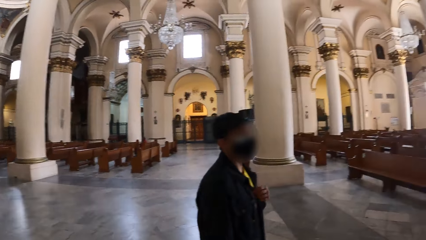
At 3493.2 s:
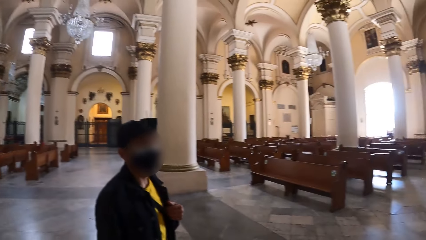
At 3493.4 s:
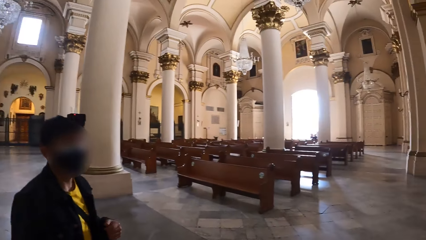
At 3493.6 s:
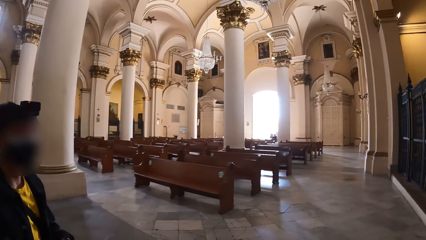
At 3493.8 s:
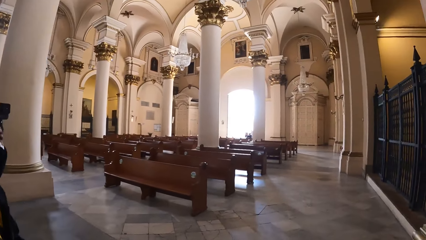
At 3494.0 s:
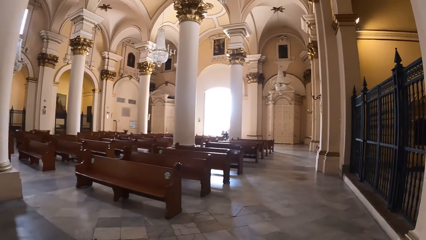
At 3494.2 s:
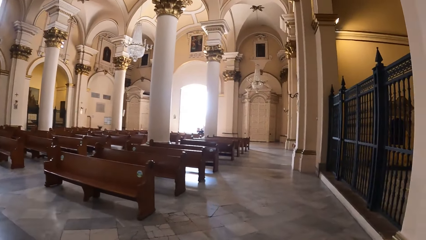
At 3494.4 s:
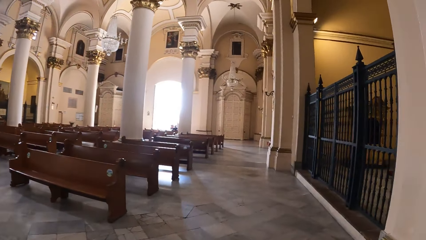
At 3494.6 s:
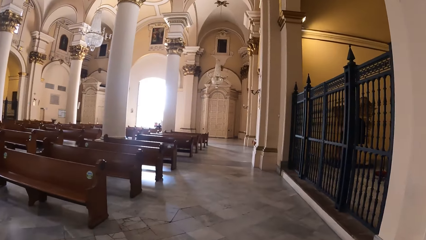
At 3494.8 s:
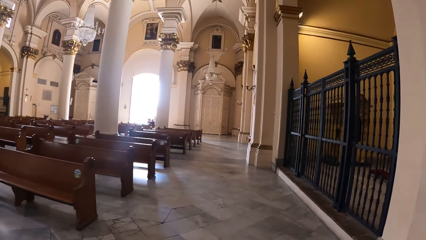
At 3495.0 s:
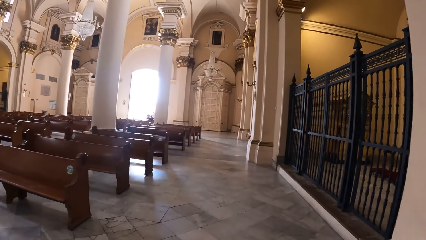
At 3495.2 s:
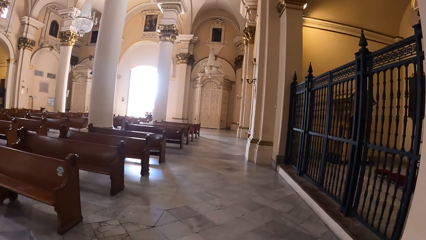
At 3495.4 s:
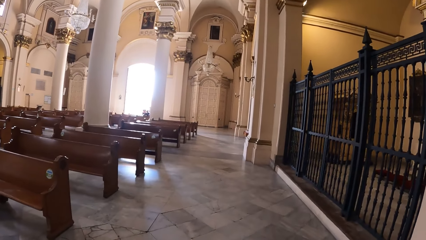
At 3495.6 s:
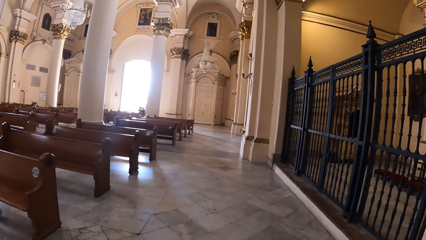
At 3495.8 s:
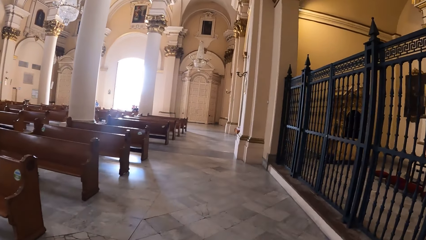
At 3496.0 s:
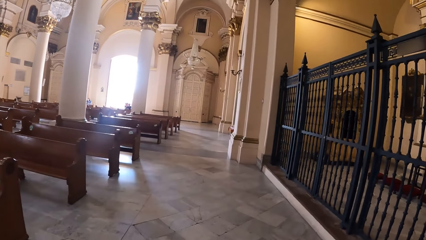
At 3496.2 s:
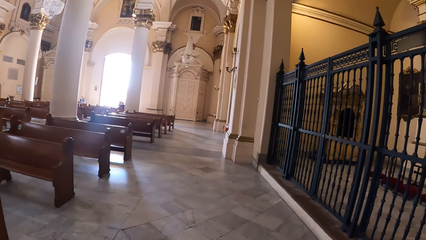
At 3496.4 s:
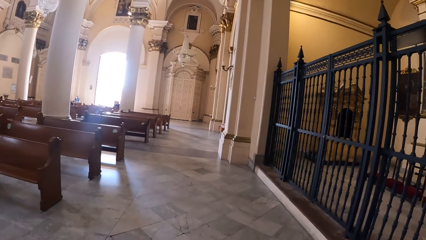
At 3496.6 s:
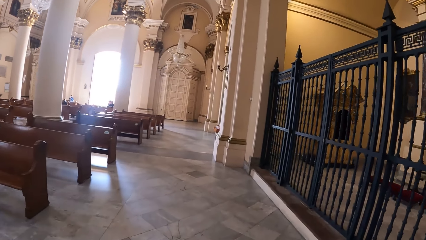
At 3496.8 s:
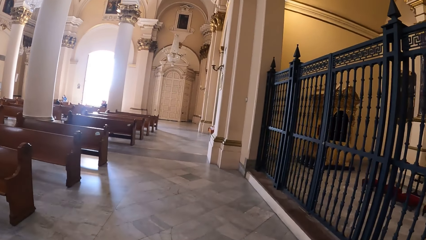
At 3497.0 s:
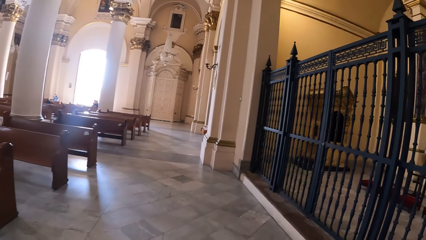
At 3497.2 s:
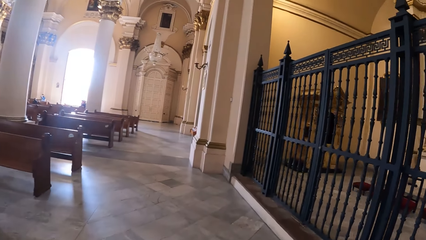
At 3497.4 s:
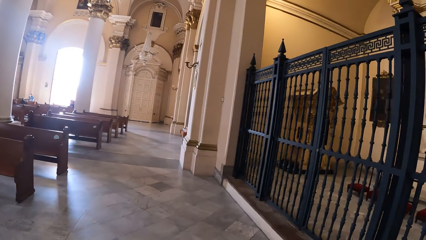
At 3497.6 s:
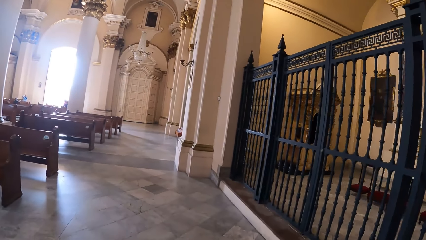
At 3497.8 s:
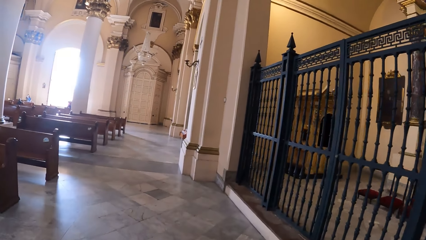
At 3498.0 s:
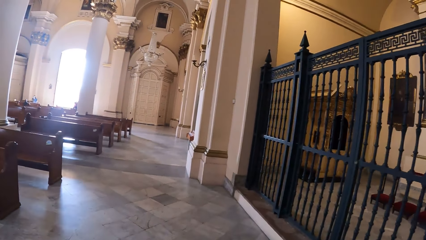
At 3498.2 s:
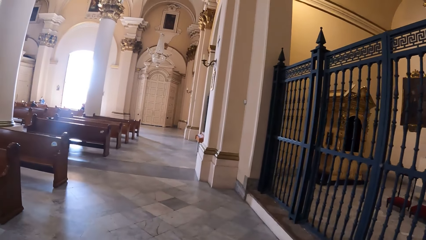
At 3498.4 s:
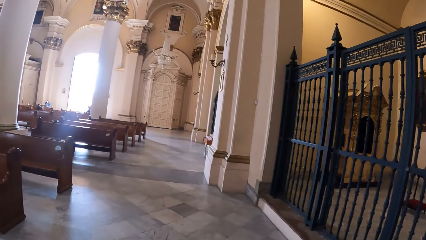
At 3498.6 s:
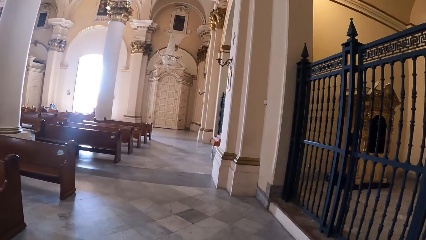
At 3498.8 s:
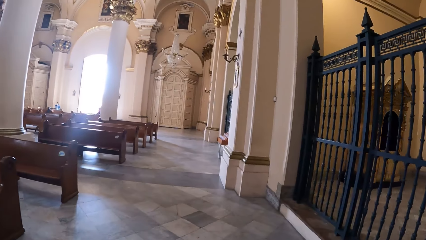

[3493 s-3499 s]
The camera wearer and the man walk outside the church.

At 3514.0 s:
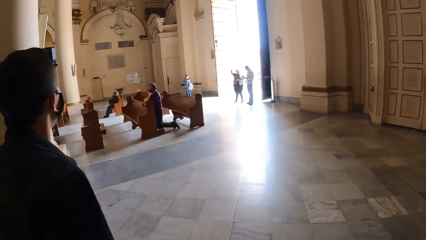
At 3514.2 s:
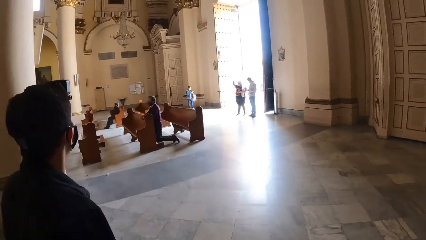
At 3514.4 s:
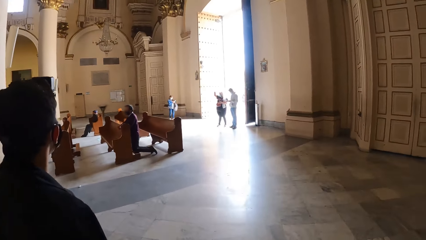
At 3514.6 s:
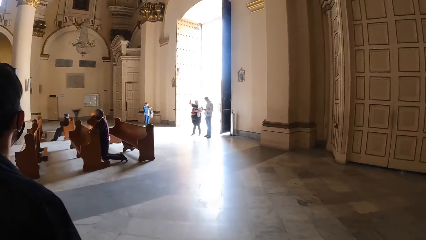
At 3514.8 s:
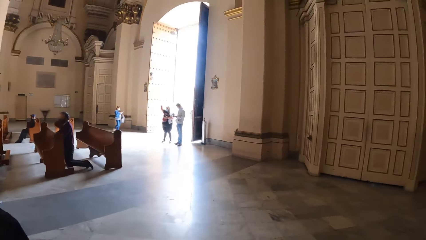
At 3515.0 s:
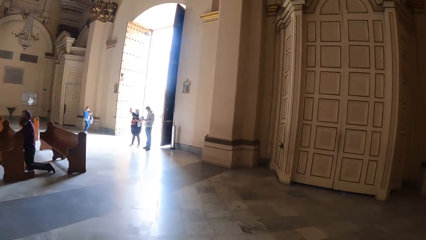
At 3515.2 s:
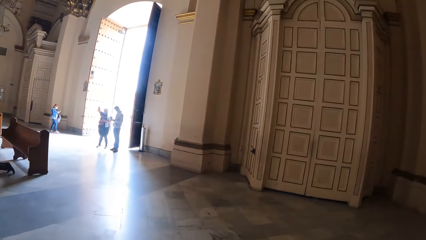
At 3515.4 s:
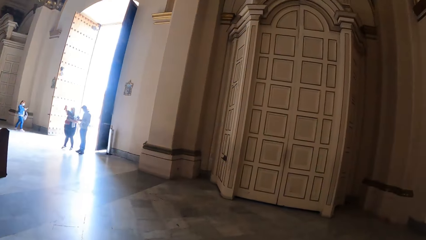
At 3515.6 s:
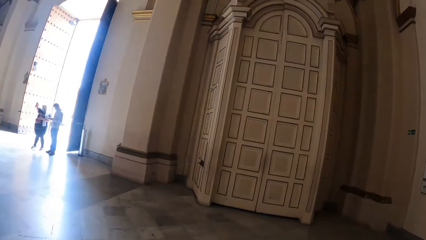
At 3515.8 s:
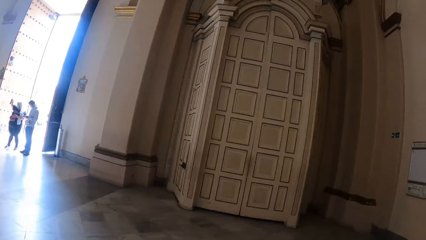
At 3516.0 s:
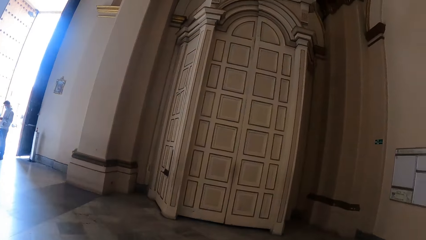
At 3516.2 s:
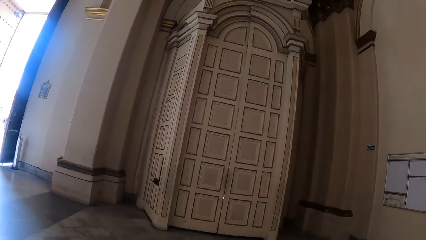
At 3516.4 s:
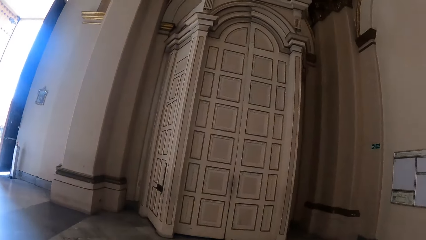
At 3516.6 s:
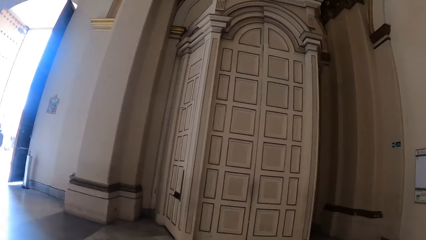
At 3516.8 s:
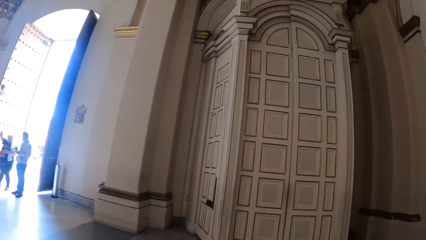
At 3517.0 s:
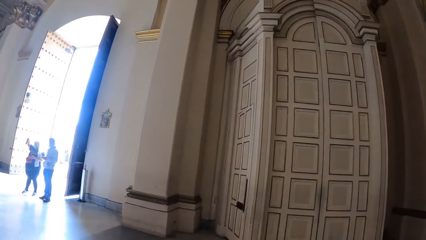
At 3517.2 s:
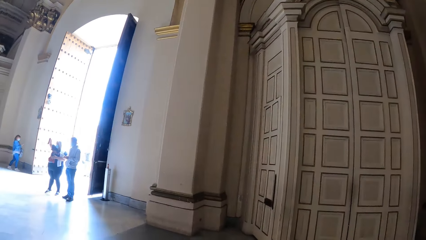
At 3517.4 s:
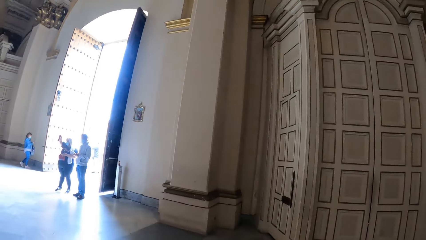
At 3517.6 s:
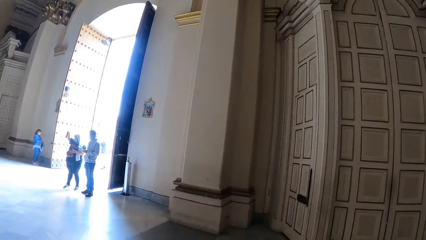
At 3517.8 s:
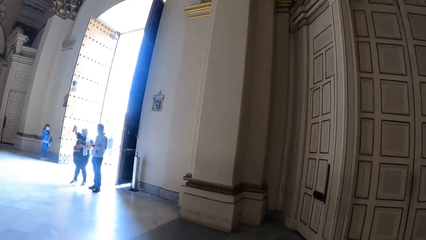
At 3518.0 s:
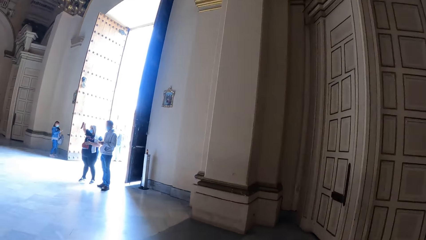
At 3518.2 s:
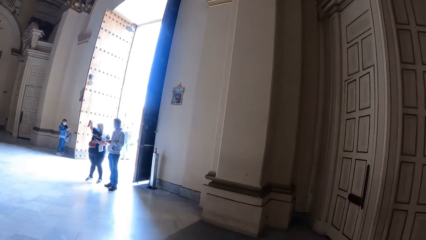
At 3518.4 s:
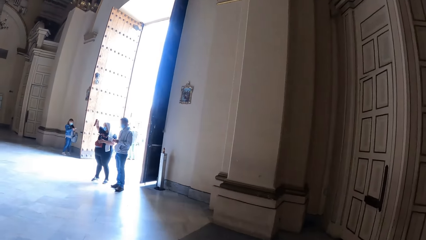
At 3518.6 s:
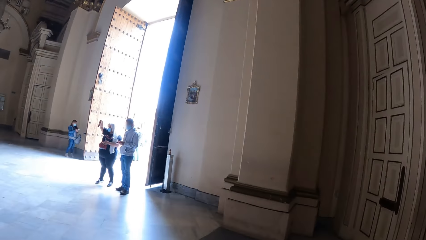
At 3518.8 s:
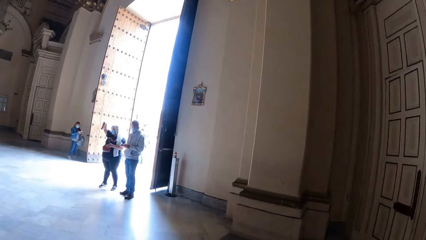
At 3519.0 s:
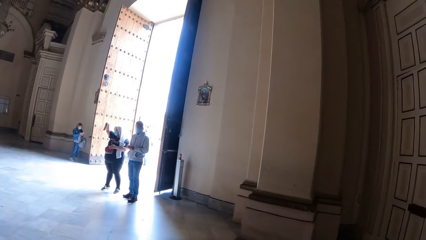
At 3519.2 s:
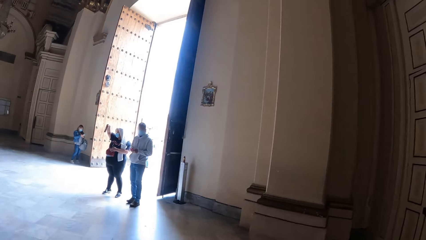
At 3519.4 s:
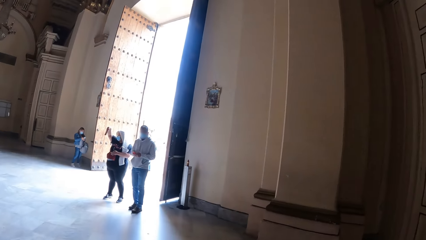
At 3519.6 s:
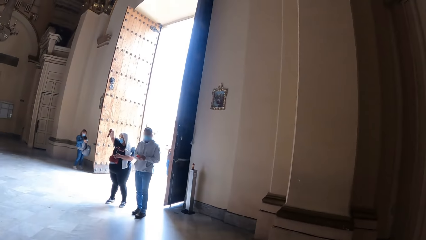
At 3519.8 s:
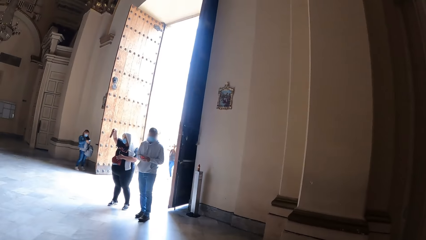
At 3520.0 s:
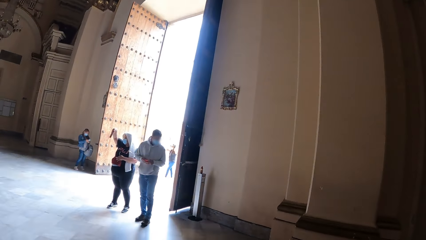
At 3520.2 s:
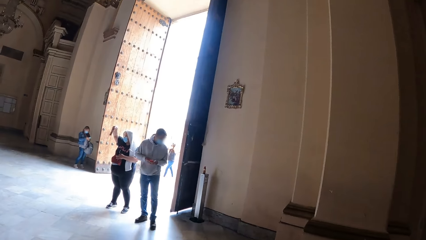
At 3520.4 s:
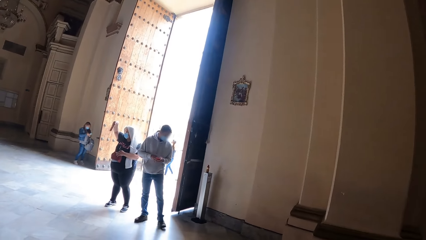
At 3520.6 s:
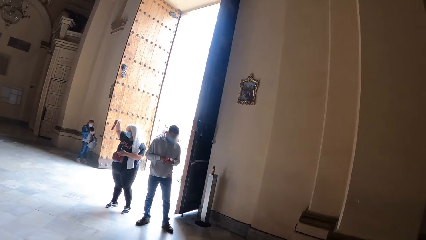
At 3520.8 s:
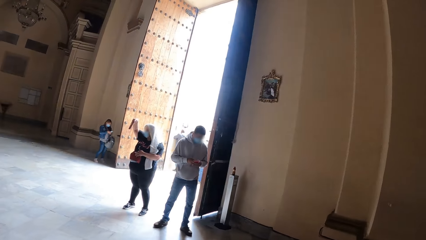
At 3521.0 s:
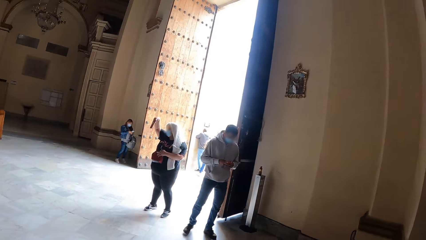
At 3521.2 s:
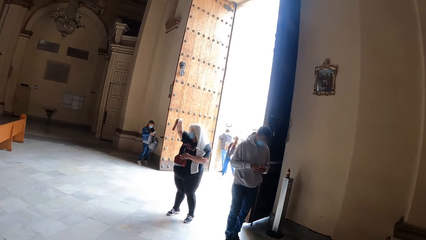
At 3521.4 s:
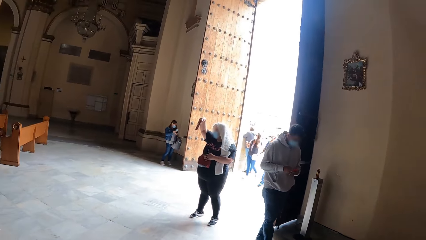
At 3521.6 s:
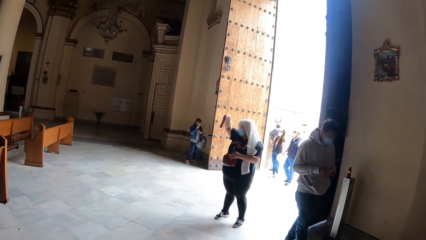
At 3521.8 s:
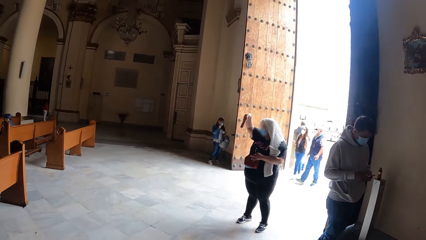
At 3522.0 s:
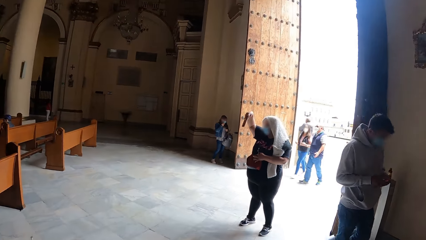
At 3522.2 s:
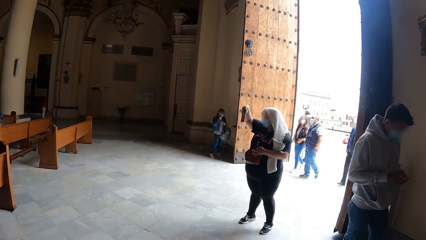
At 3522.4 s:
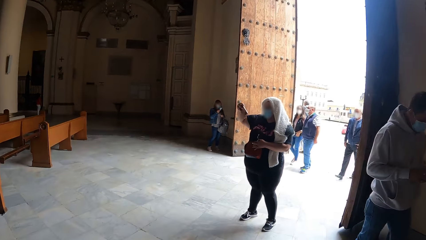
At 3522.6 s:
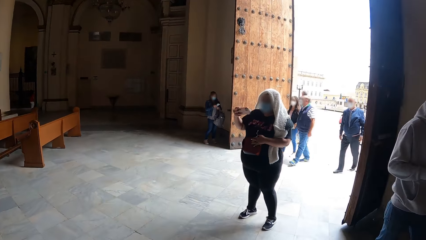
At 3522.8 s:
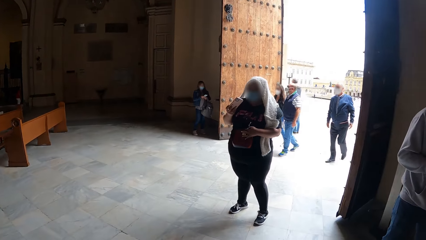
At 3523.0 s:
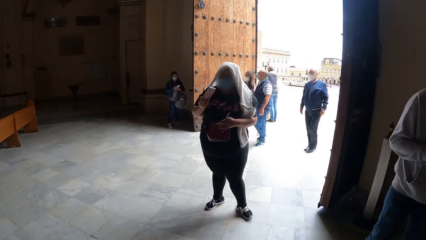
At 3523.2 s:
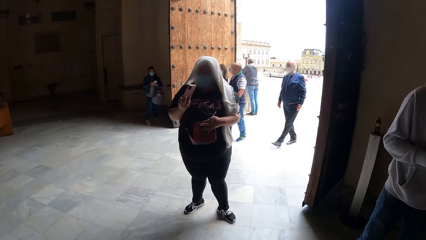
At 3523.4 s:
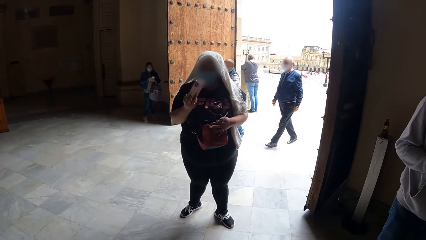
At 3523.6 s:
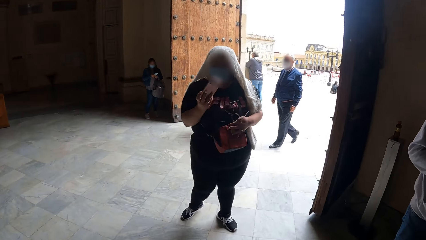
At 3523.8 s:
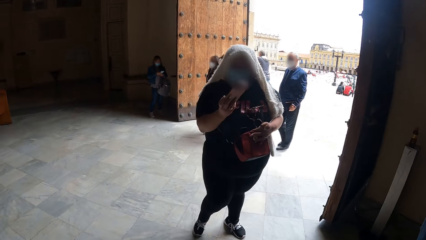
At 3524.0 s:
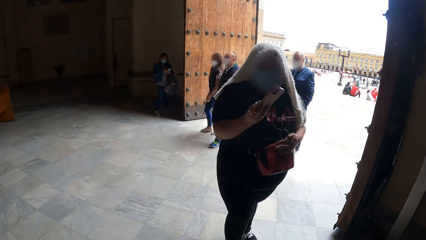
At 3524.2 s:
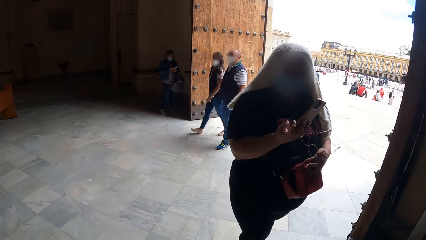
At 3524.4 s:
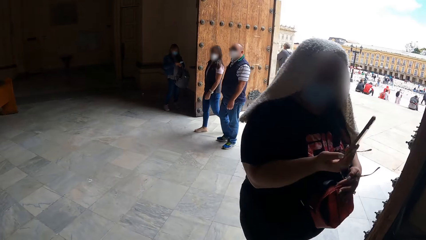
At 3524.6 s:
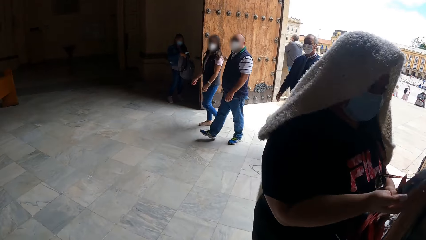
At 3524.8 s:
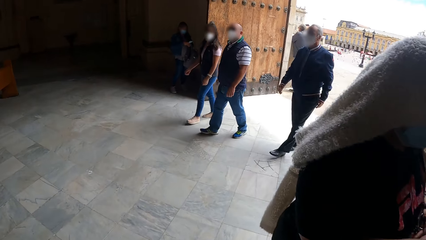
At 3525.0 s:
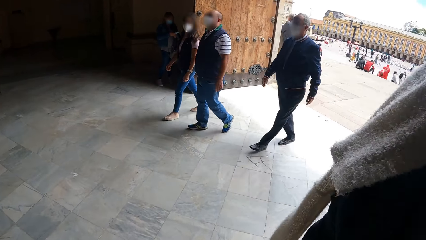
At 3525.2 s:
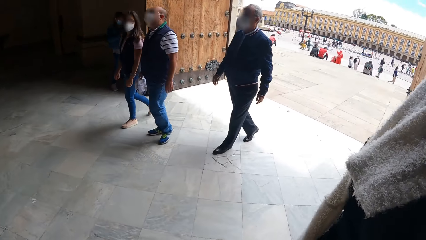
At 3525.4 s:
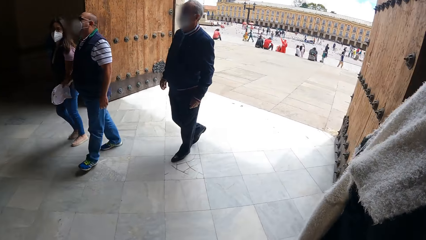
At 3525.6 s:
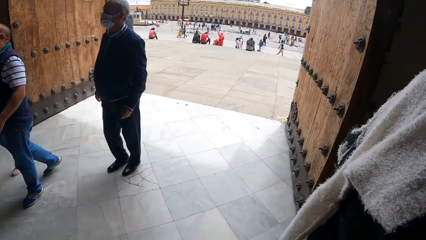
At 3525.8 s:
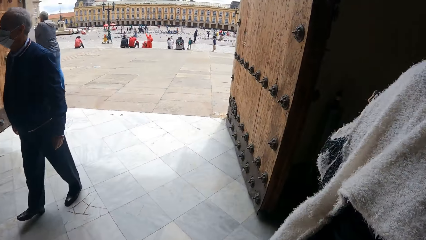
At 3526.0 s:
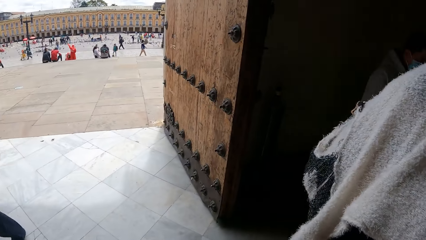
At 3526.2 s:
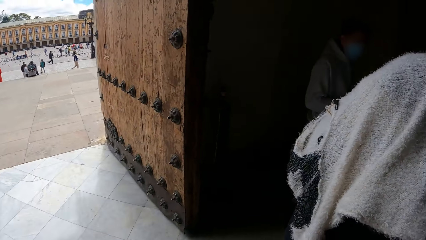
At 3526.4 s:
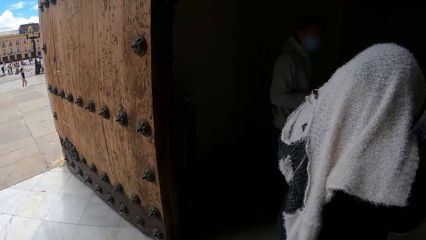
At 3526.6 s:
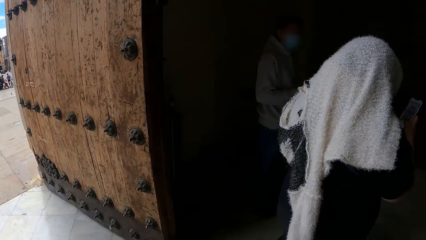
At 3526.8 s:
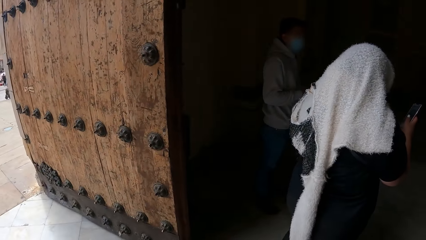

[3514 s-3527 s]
The camera wearer and the man walk towards a group of people.
